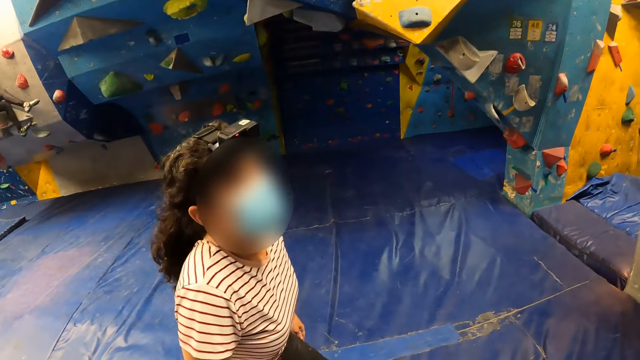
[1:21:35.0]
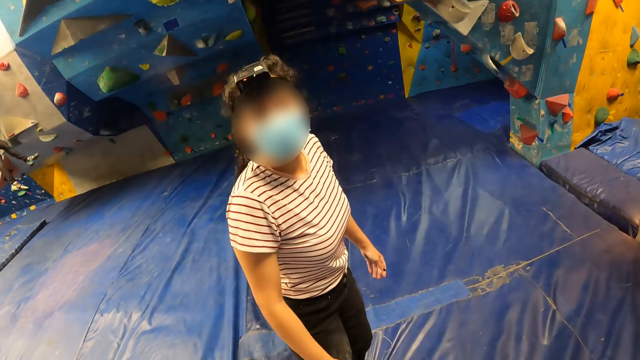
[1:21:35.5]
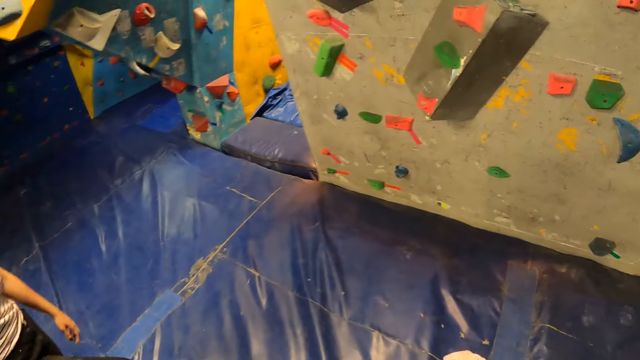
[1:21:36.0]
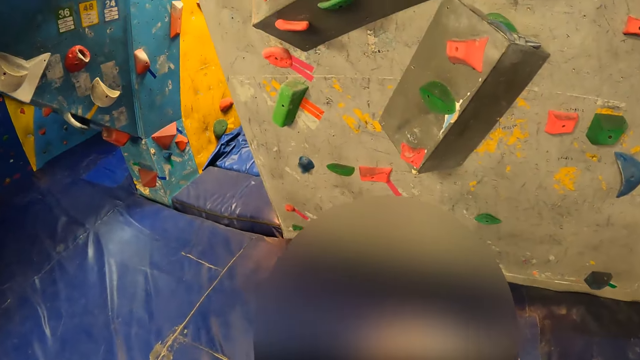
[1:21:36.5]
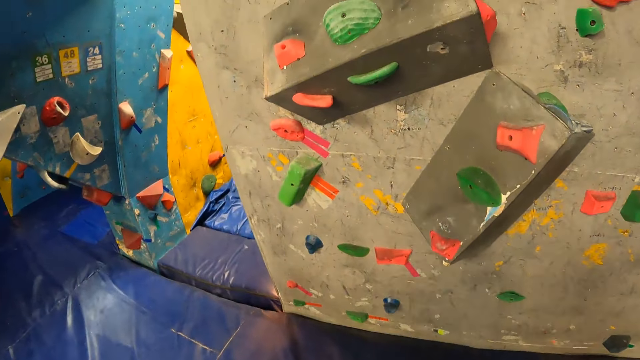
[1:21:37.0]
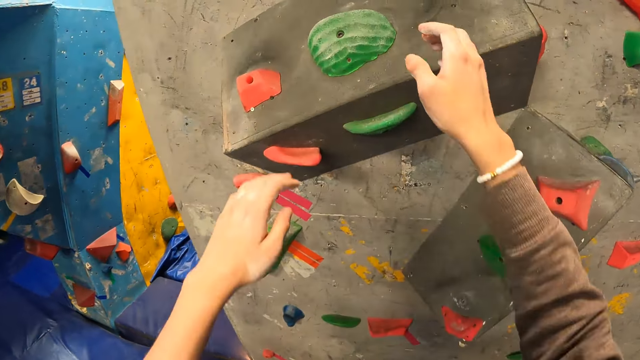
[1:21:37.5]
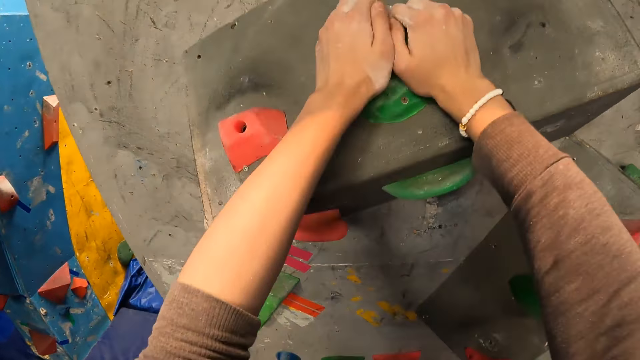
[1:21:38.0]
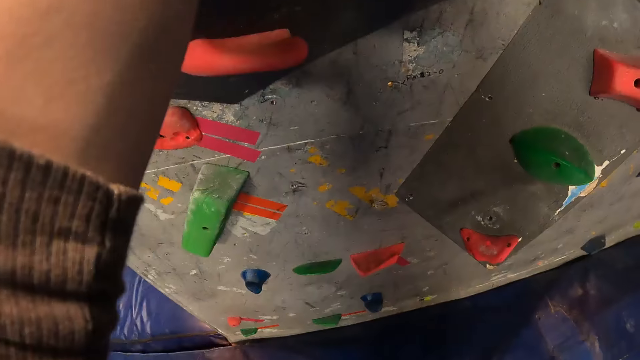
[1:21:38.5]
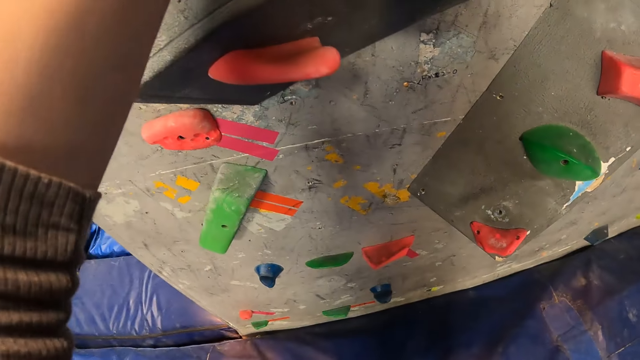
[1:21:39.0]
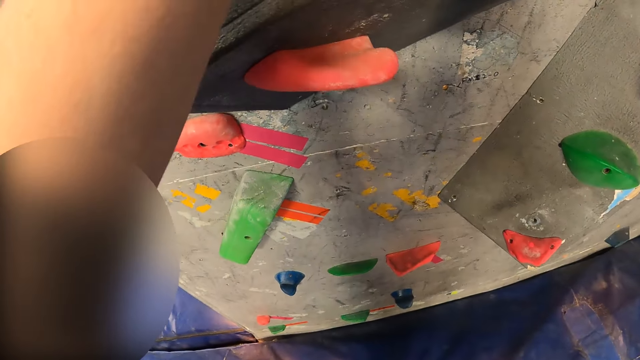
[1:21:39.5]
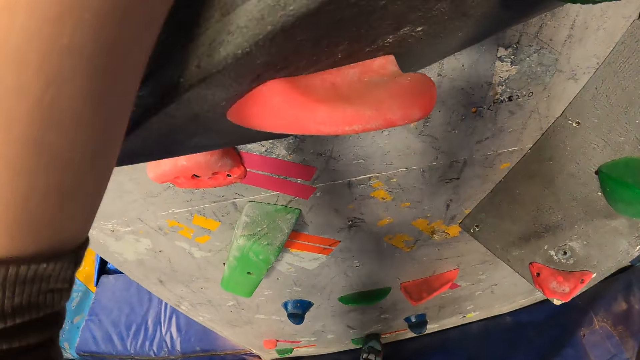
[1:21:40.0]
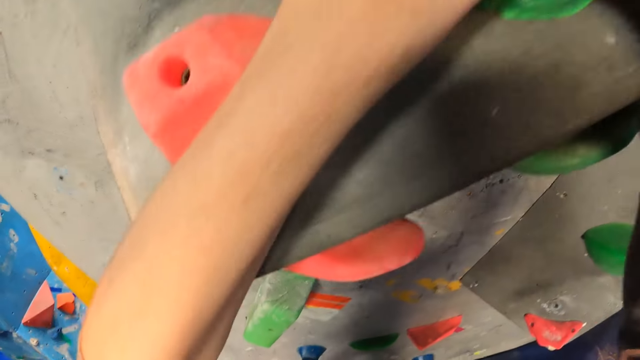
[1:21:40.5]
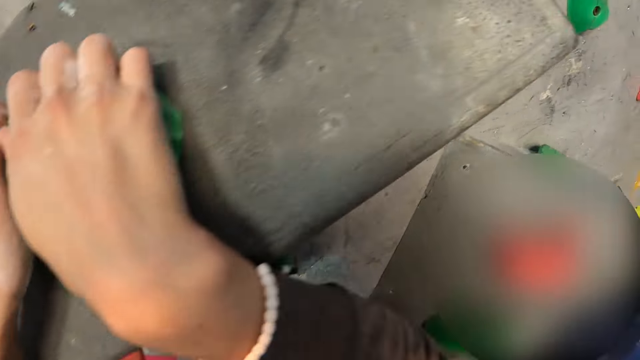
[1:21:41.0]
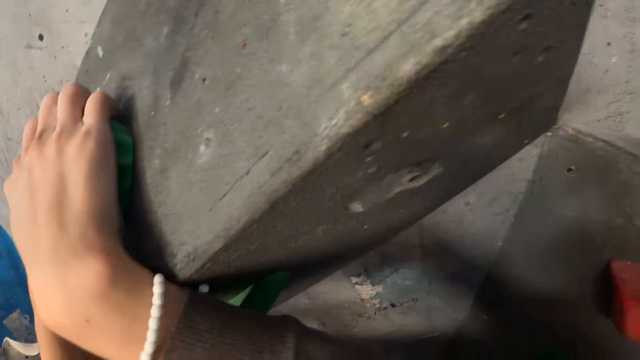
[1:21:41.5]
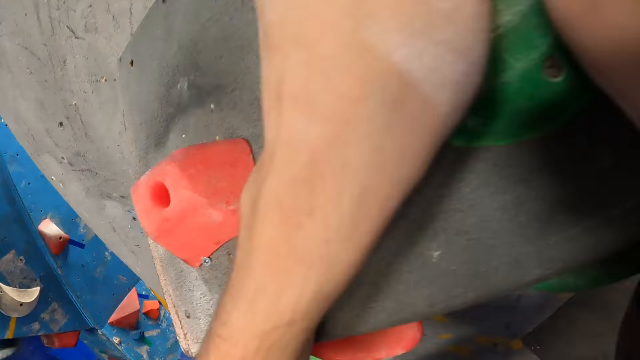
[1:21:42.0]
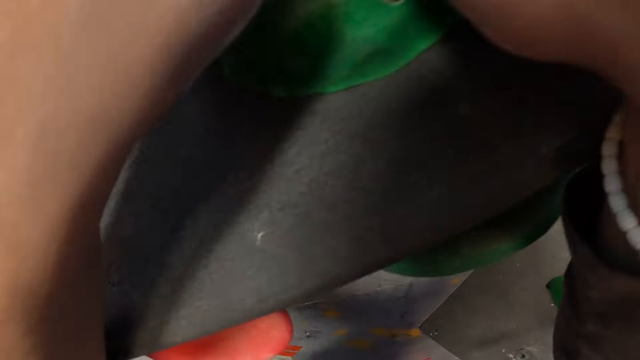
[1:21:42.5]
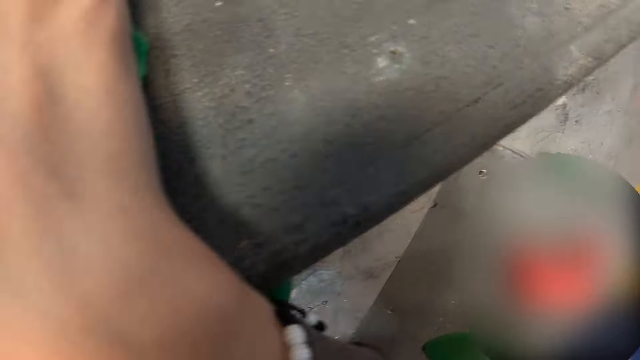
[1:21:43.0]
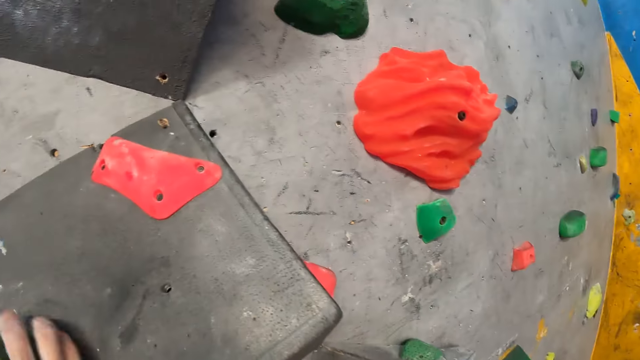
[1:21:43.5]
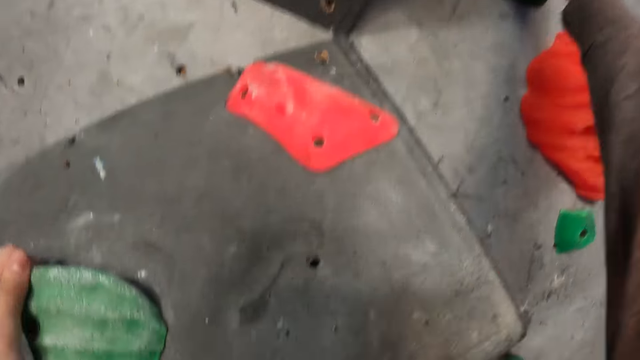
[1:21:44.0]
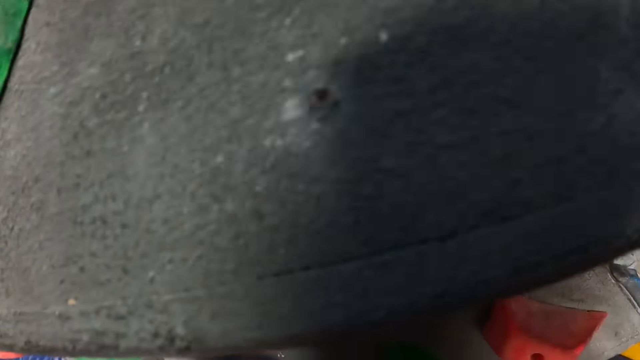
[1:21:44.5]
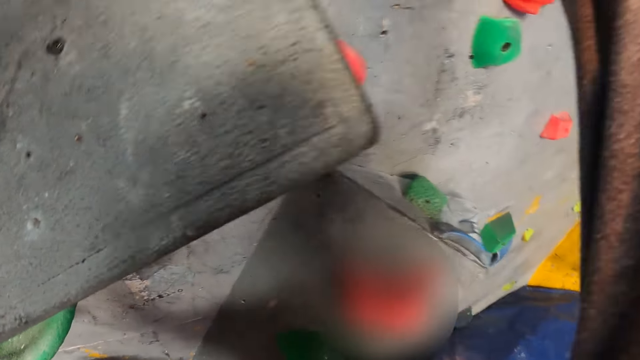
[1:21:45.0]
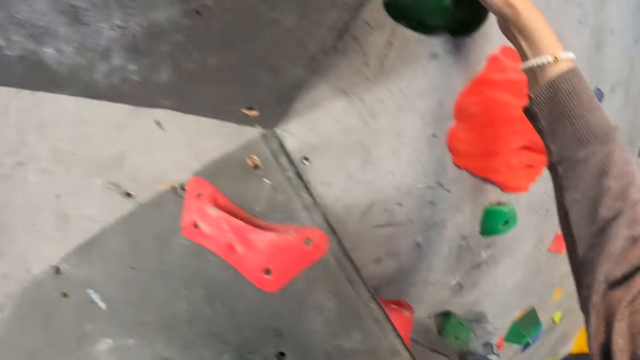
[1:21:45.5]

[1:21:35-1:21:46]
The camera wearer grips a climbing hold on the bouldering wall with her hands. She climbs the bouldering wall with her hands on the climbing hold.

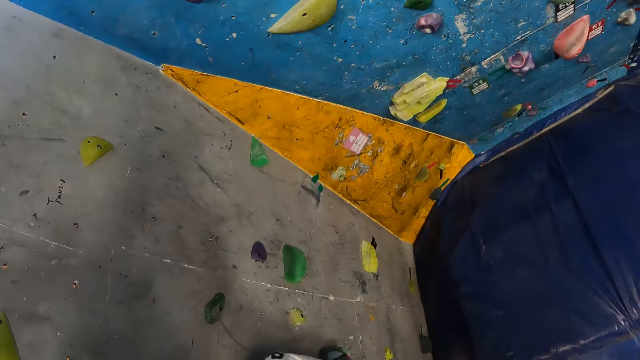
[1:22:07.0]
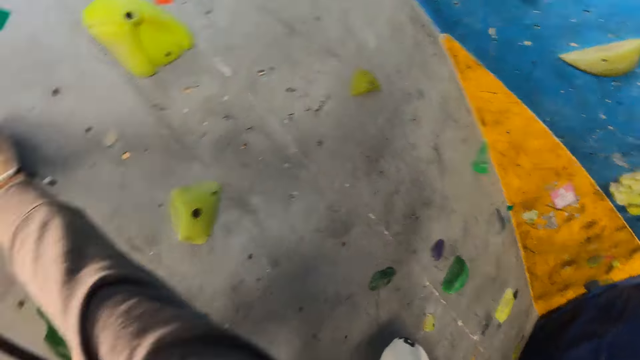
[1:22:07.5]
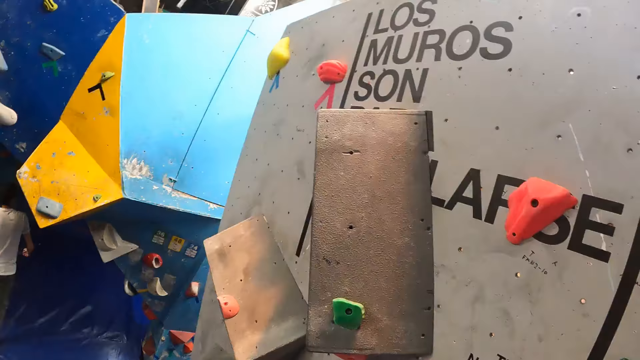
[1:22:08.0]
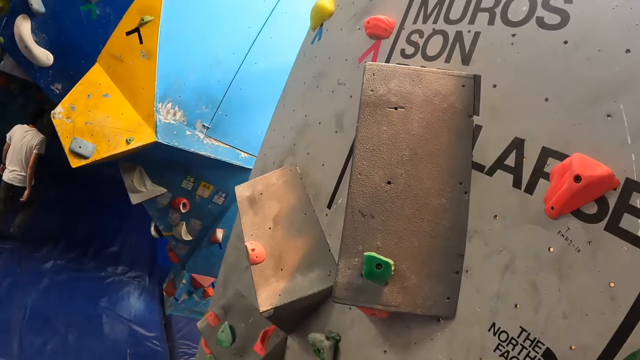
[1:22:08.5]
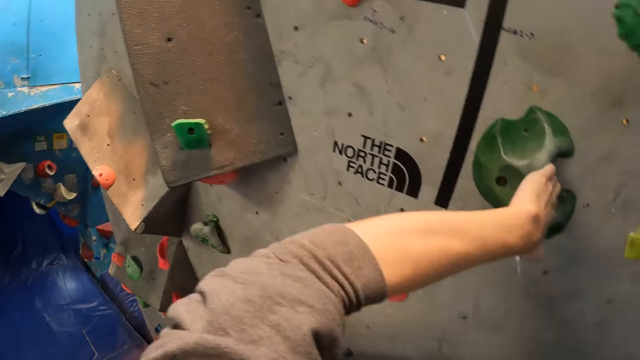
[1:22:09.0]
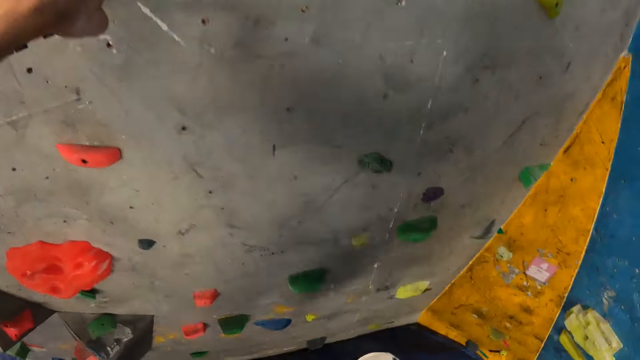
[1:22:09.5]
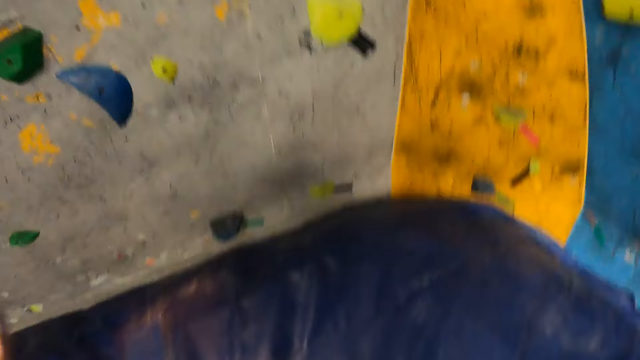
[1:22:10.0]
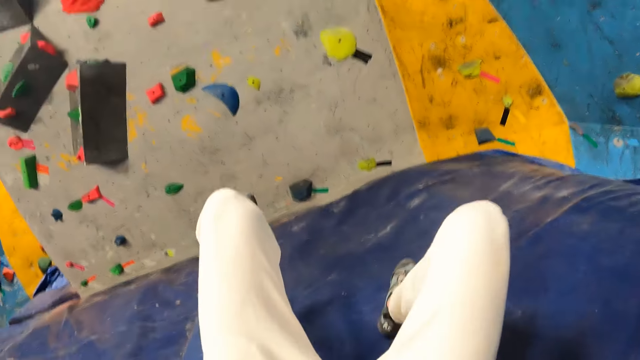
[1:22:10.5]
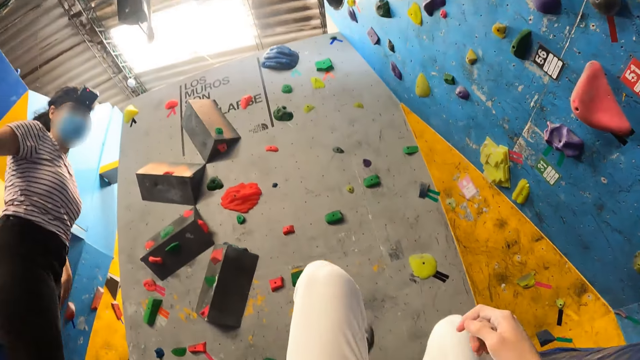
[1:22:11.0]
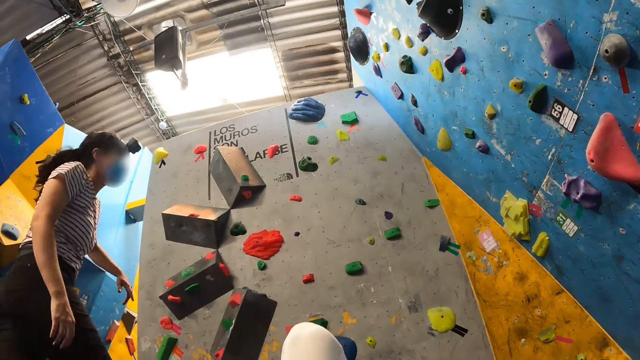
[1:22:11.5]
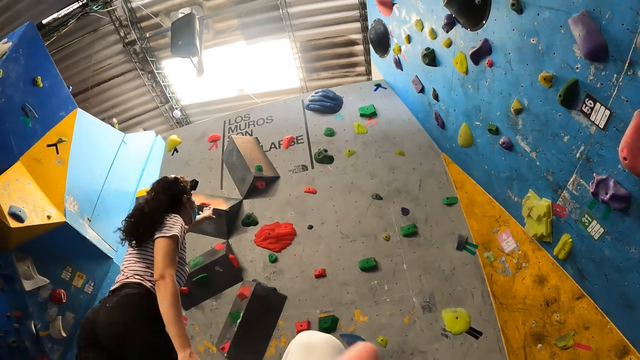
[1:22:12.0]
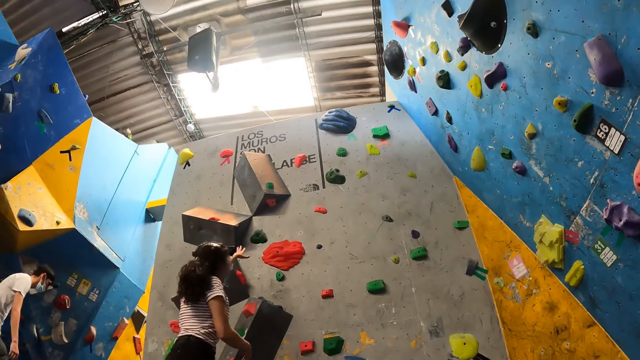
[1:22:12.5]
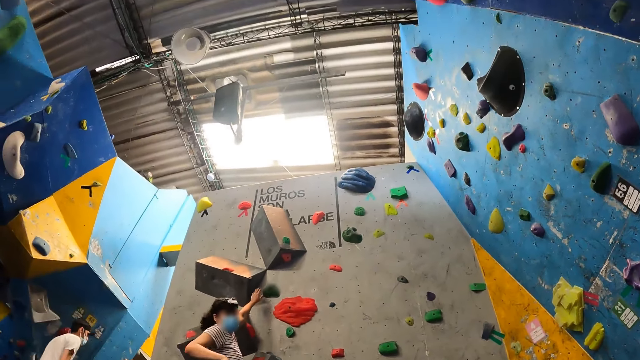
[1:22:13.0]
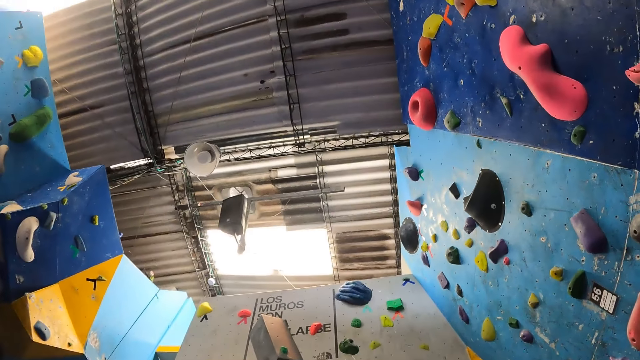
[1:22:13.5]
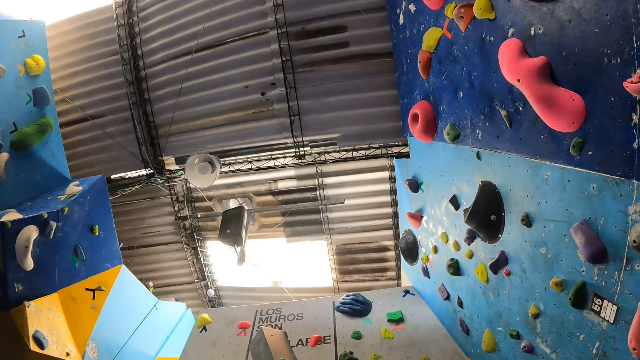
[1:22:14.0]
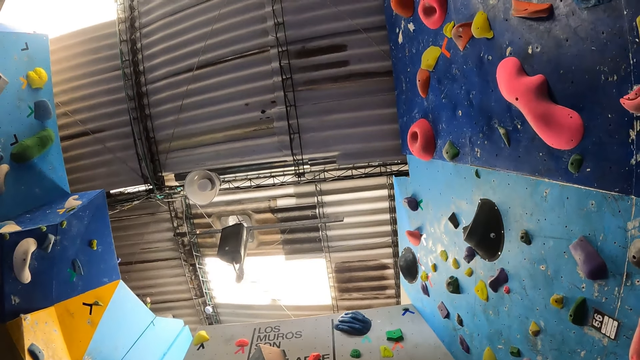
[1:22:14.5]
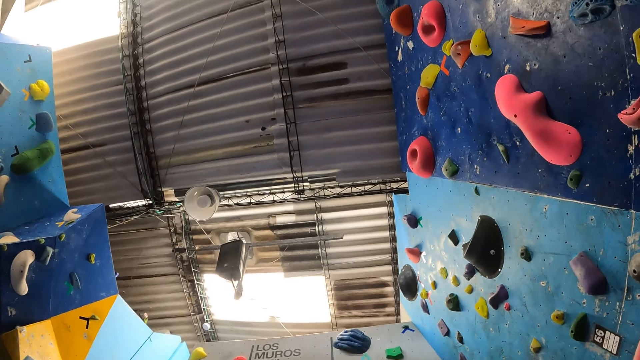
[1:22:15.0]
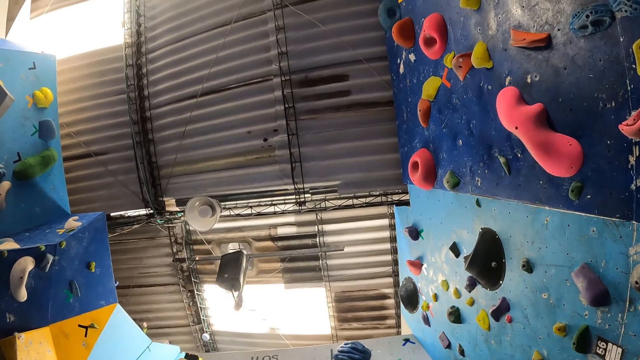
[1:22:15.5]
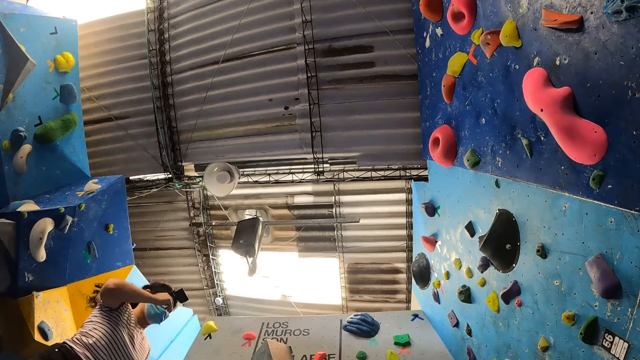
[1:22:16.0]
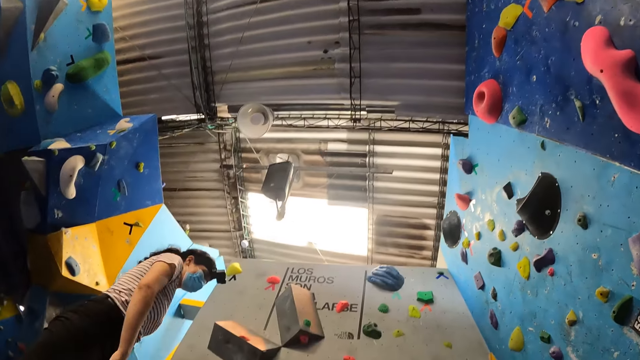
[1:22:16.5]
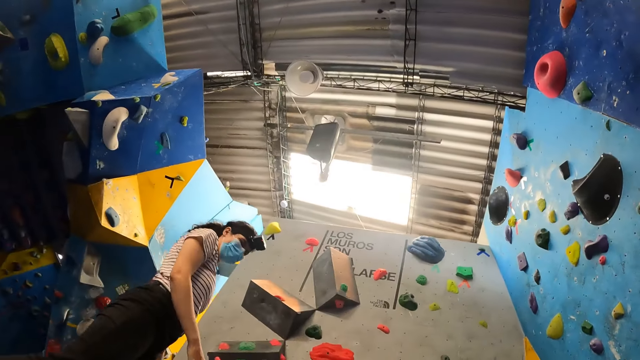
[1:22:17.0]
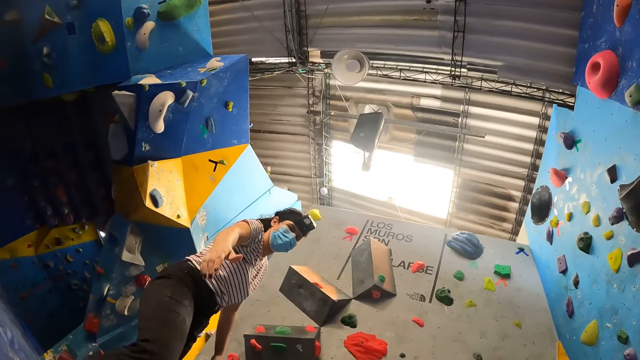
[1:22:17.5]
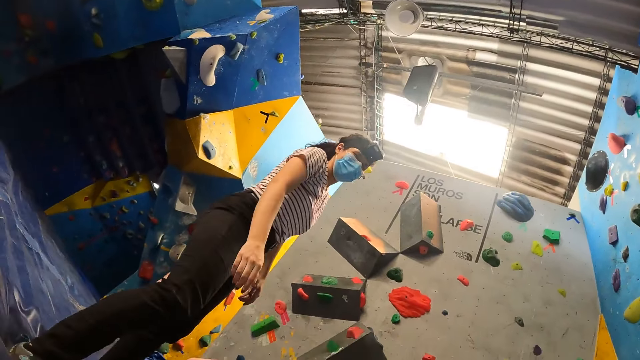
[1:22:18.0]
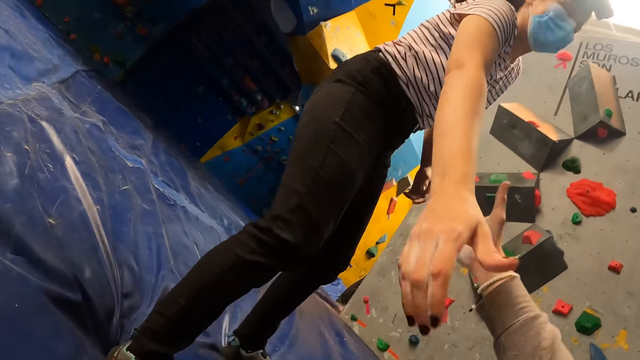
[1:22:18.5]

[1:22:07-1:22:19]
The camera wearer jumps down from the bouldering wall. A woman interacts with the camera wearer. The woman touches the rocks. The camera wearer looks up at the roof. The woman lifts the camera wearer up with her right hand in the camera wearer's right hand.
